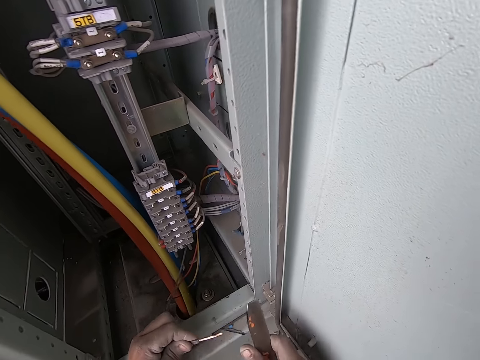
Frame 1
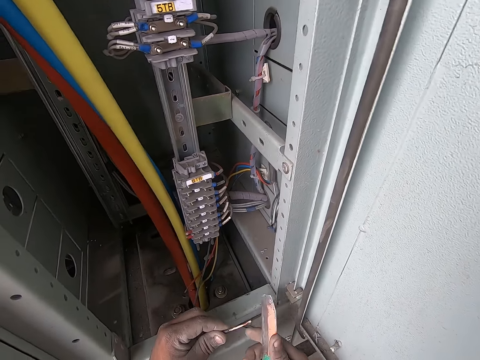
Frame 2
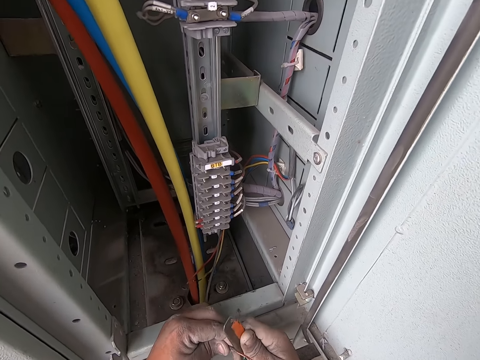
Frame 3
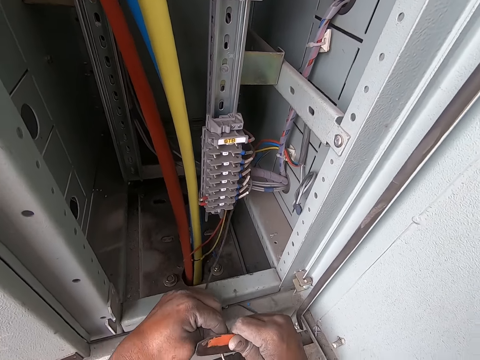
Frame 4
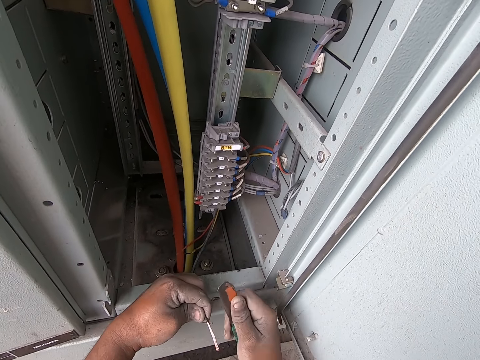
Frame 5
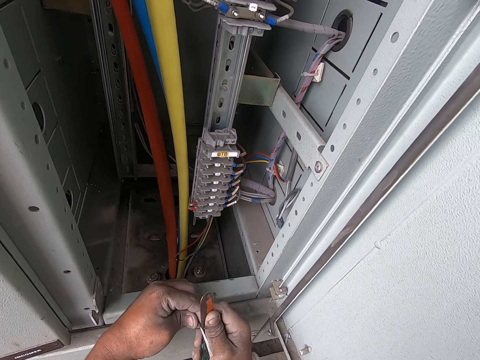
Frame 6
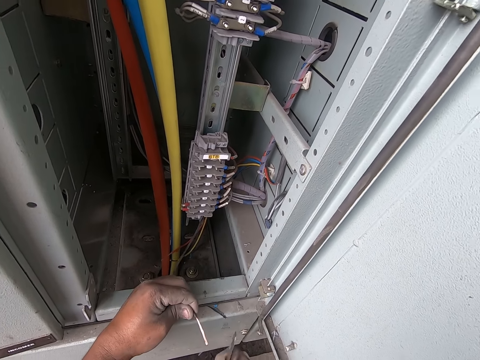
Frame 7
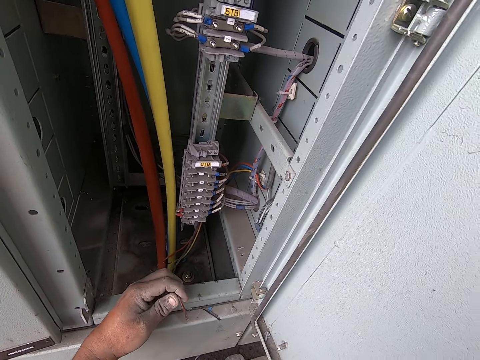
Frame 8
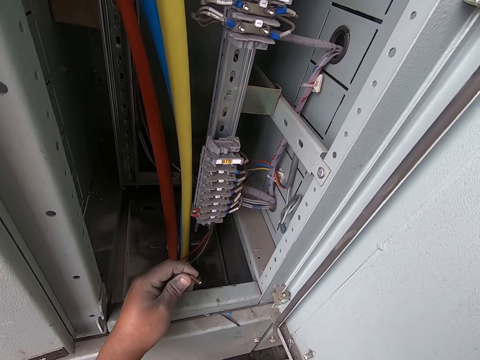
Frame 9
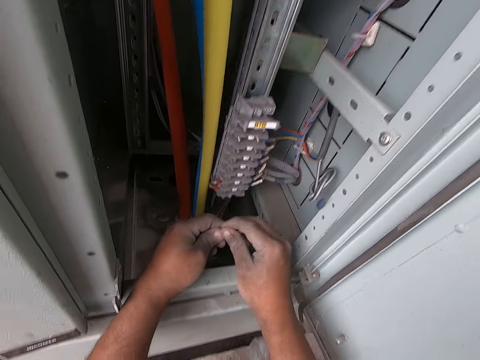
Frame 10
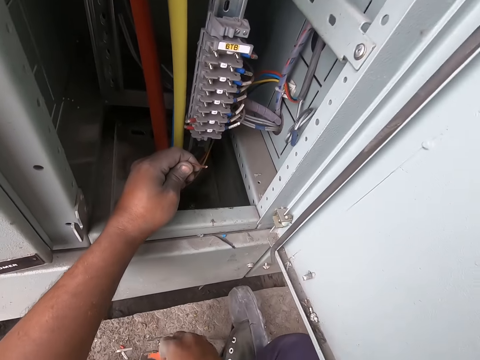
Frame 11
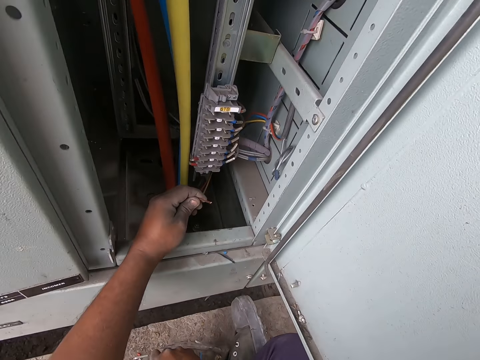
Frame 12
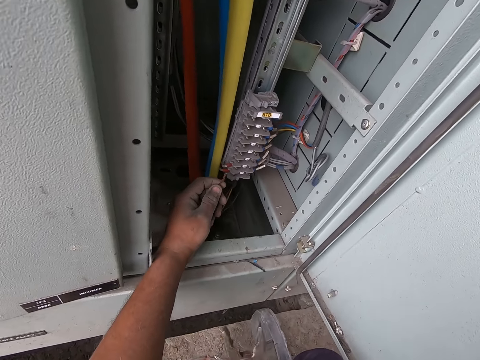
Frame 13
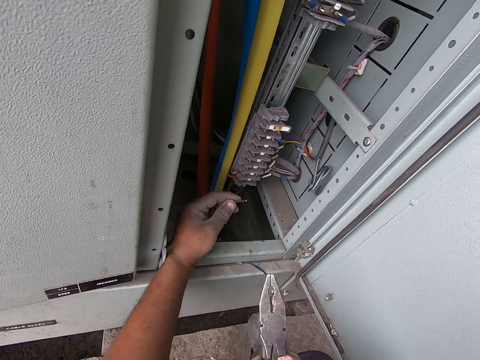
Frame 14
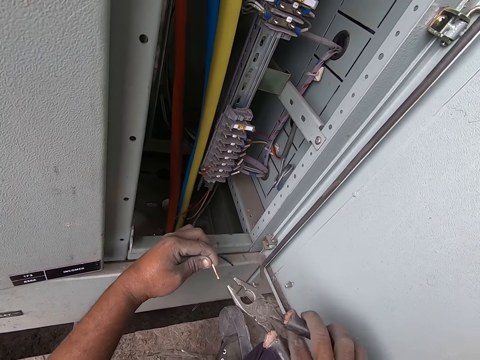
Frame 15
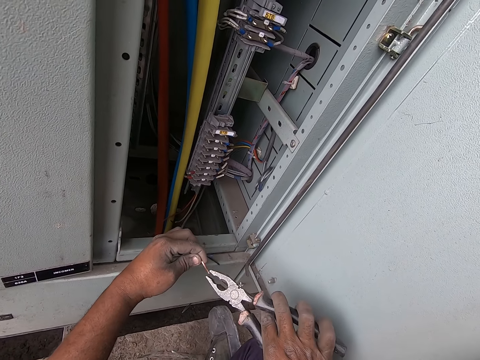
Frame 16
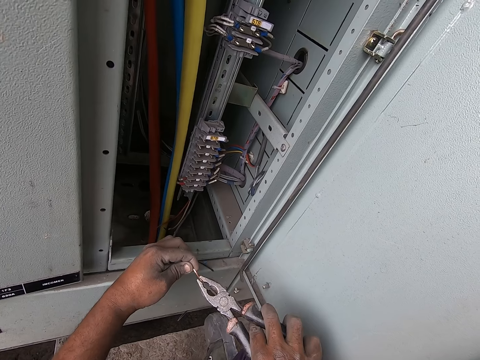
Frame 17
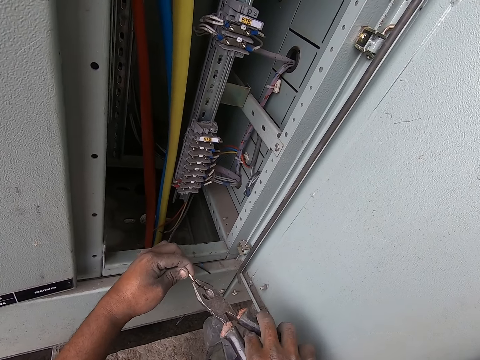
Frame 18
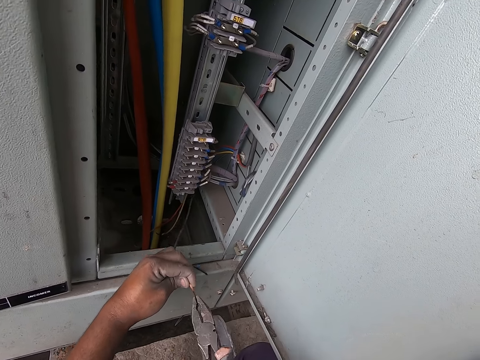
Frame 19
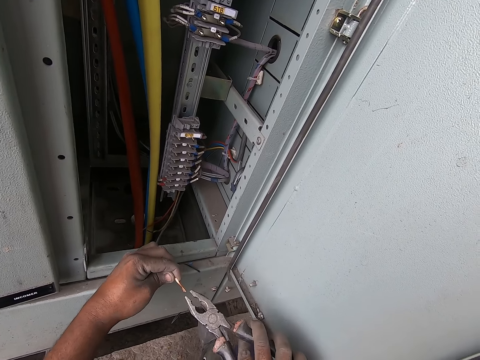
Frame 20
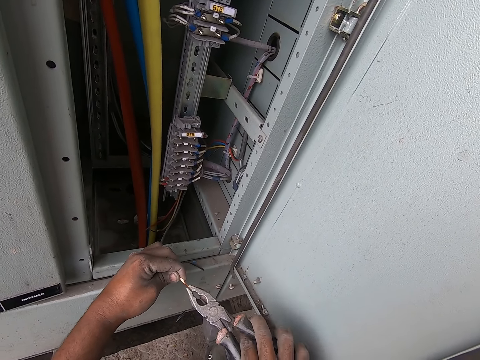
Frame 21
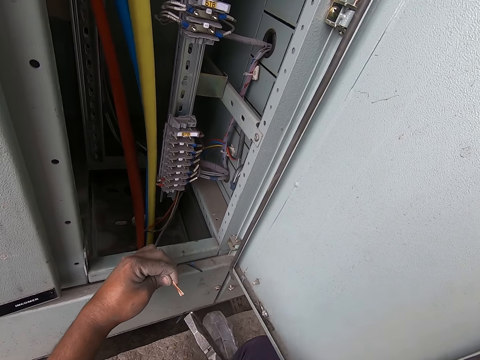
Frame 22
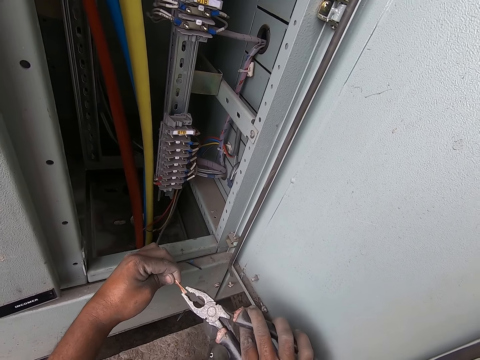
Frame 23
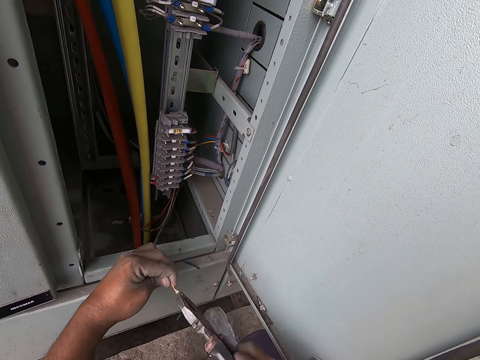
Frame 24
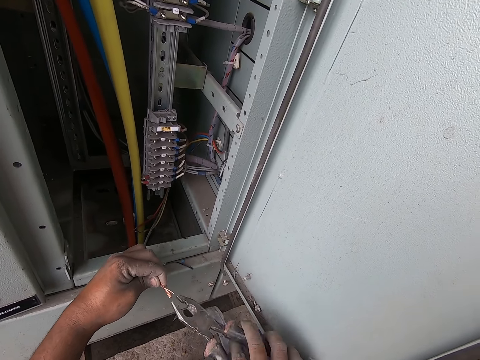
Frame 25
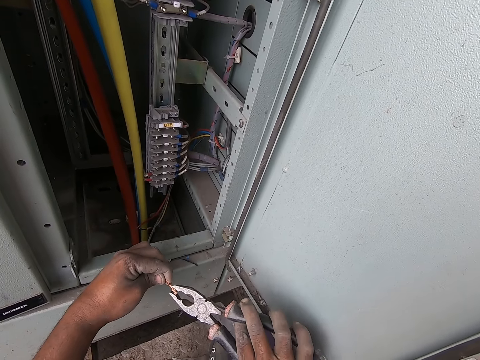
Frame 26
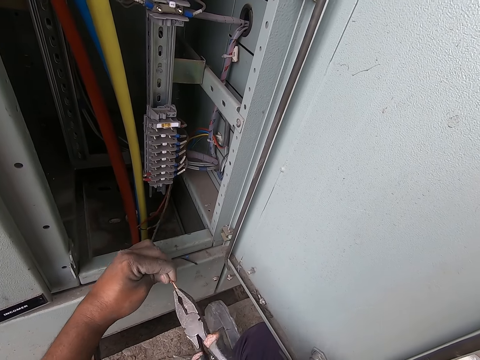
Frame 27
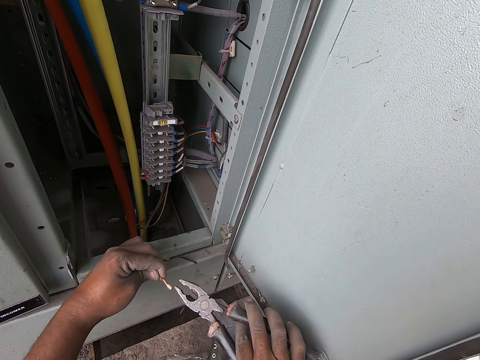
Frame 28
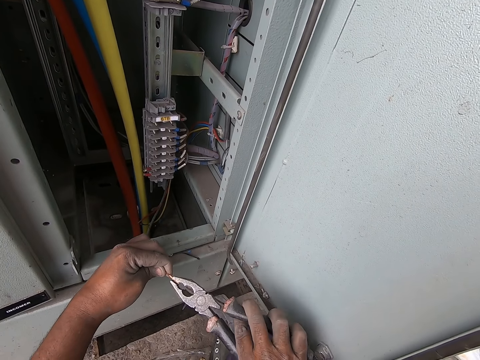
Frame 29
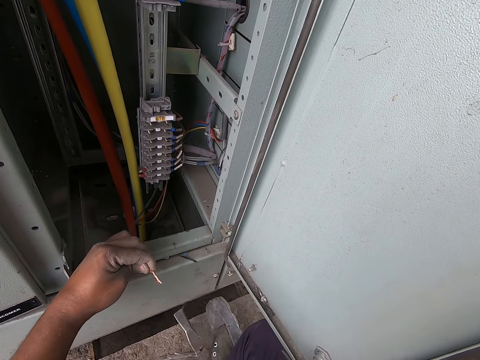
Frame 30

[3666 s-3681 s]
The camera wearer puts down the knife. He holds the conductor in the black cable with his right hand. He takes the pliers from the floor with his right hand and cuts the wire while talking. He twists the conductor in the black cable with the pliers in his right hand.

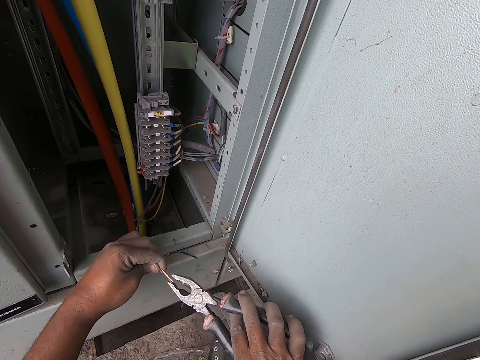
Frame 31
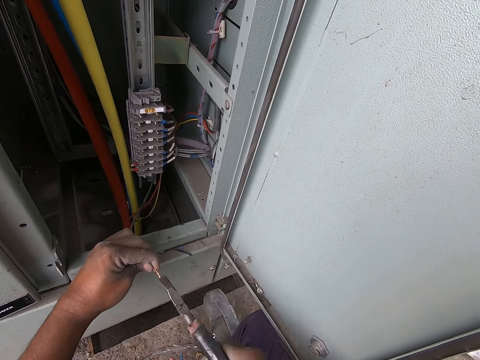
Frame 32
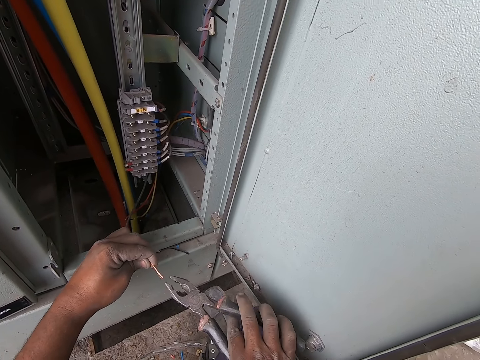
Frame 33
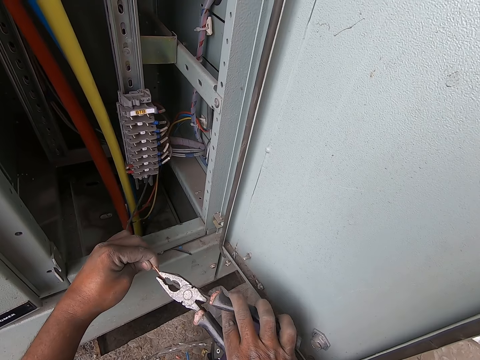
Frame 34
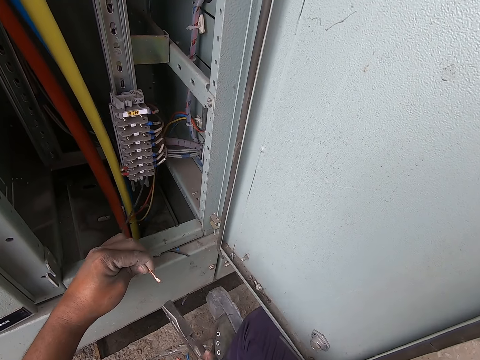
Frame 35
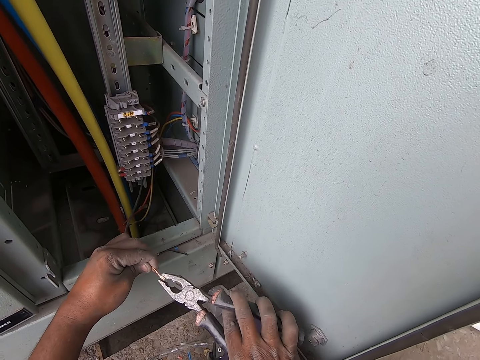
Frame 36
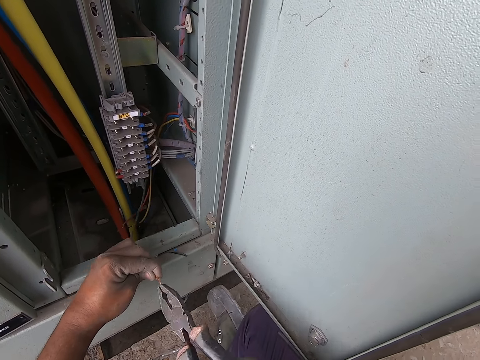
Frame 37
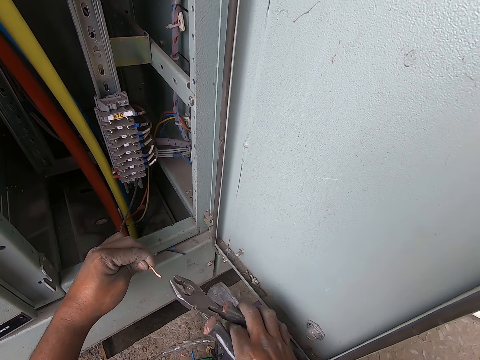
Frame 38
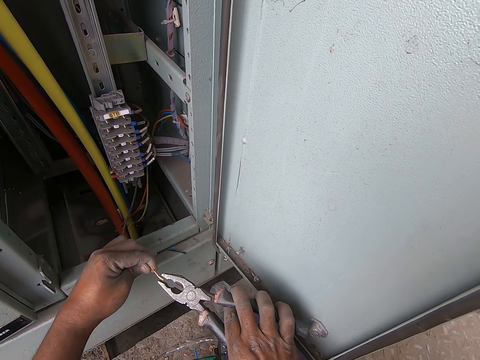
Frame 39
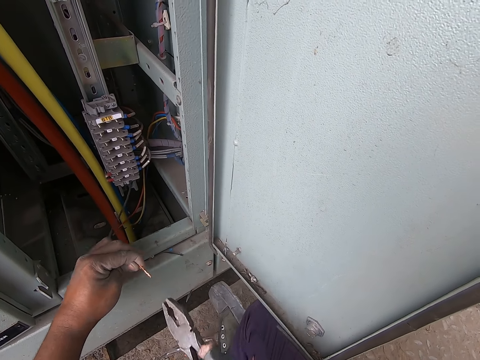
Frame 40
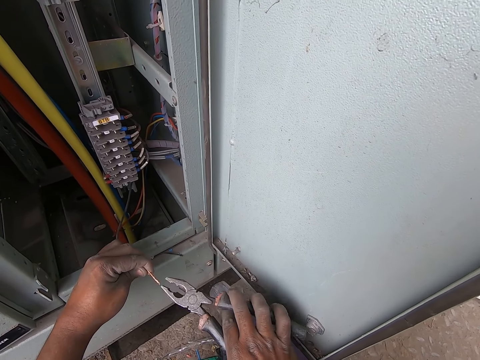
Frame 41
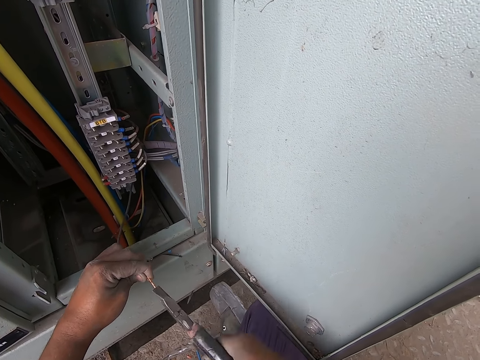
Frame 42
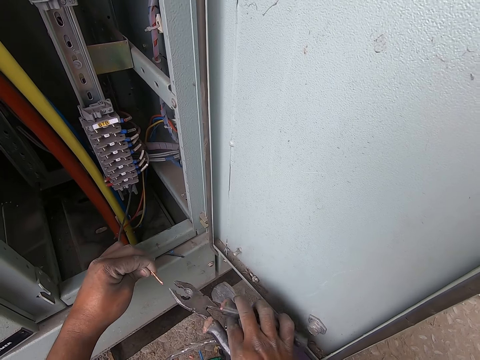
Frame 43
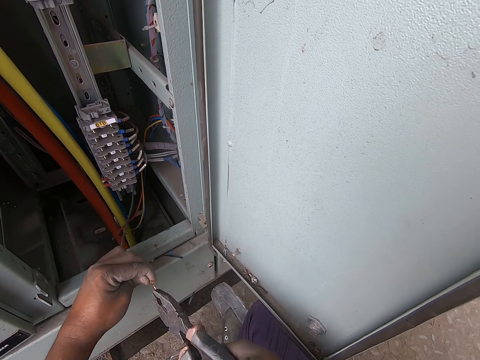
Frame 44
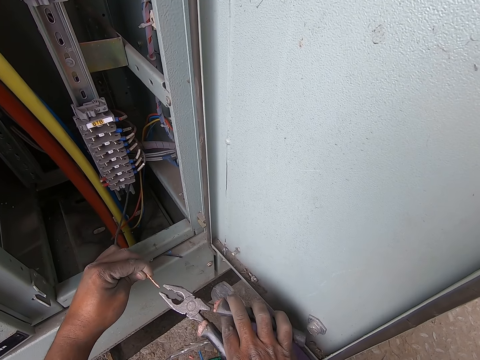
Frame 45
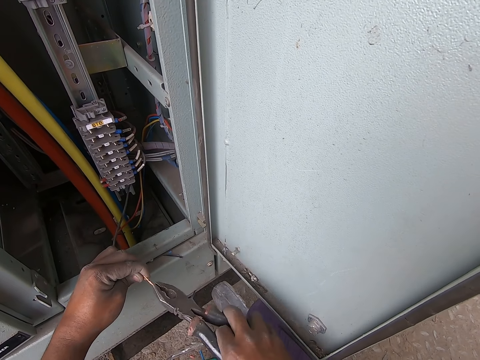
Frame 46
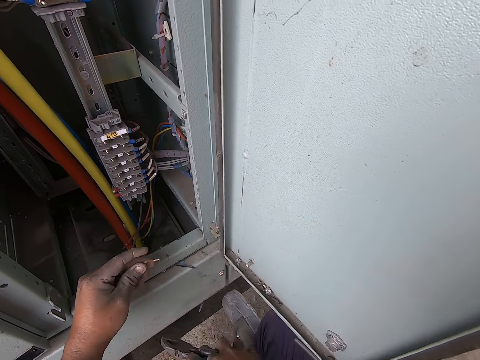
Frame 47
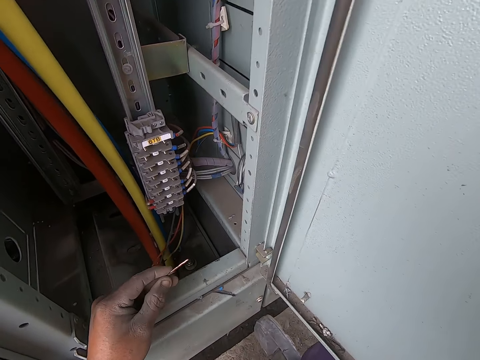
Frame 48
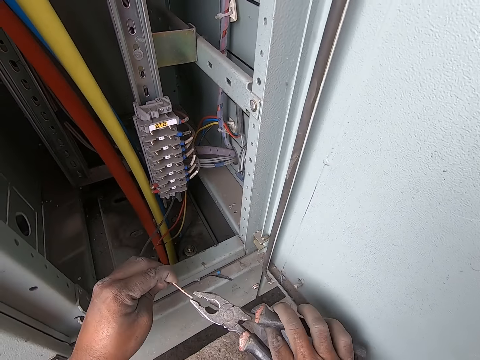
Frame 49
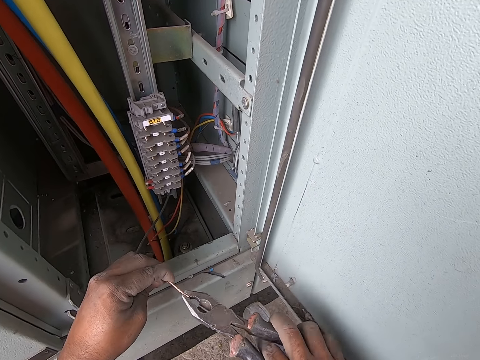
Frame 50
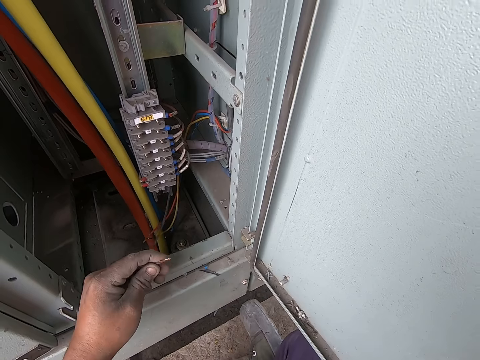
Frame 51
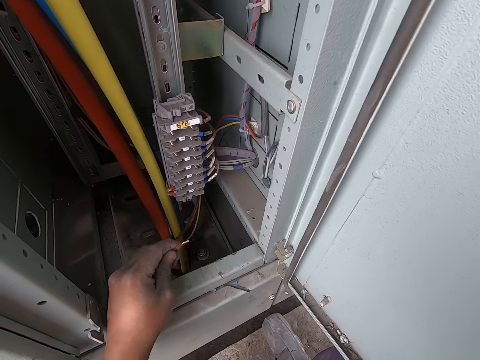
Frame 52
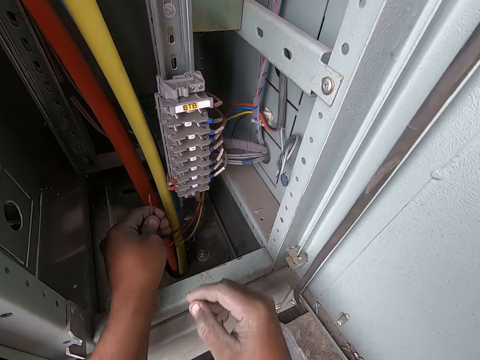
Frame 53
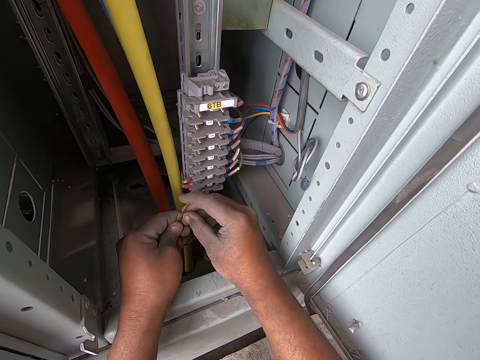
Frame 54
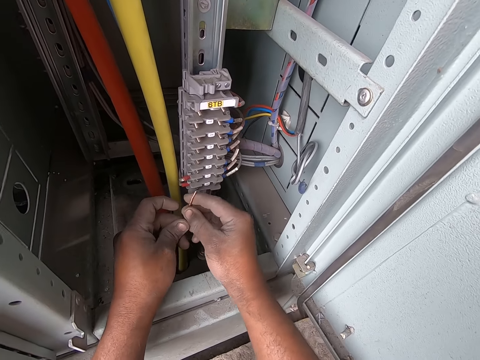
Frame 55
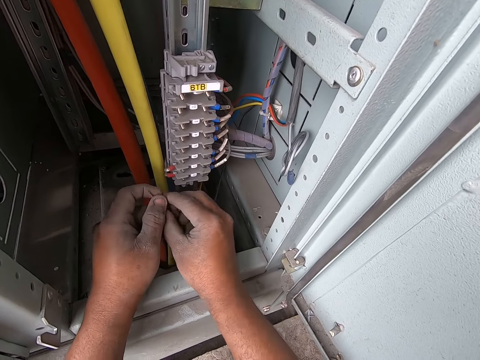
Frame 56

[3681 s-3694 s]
The camera wearer drops the pliers on the floor with his right hand. He holds the conductor in the black cable in both hands. He mends some wires.
